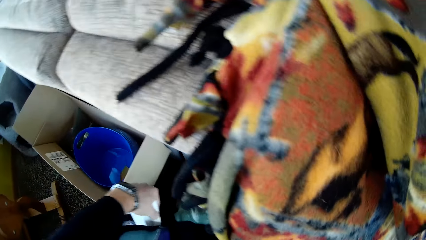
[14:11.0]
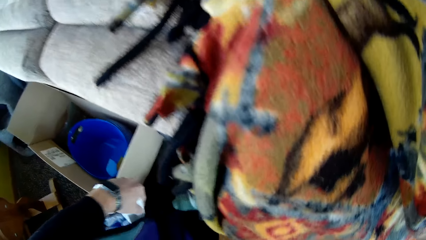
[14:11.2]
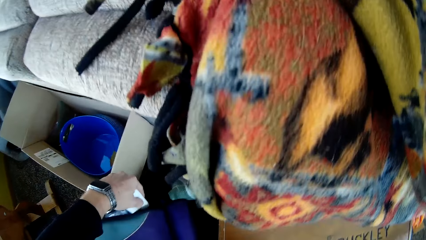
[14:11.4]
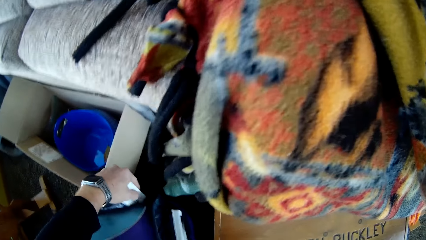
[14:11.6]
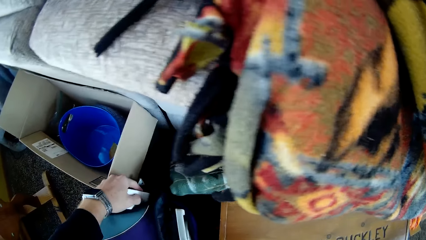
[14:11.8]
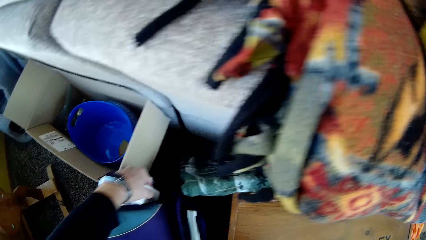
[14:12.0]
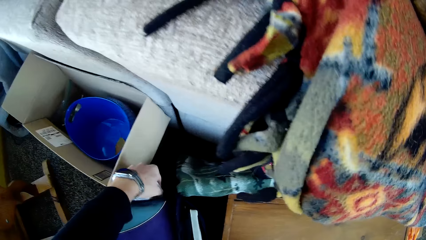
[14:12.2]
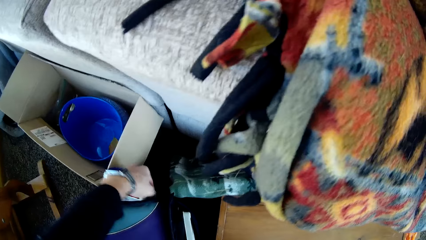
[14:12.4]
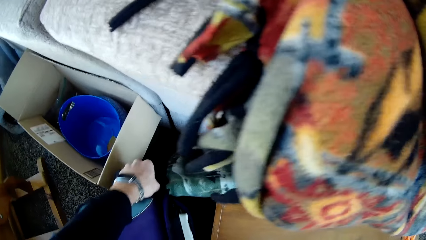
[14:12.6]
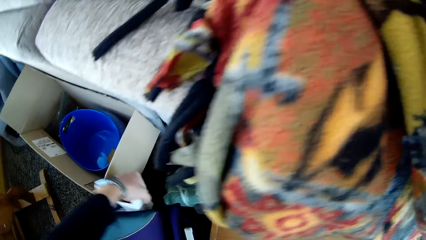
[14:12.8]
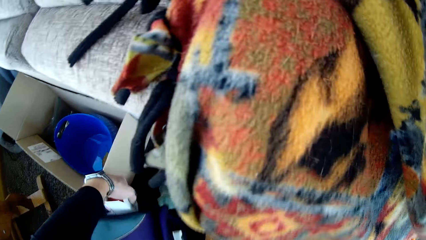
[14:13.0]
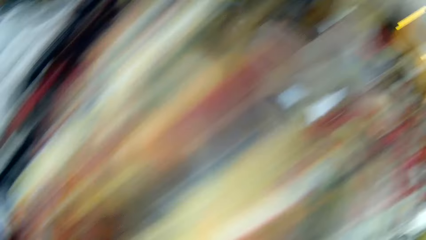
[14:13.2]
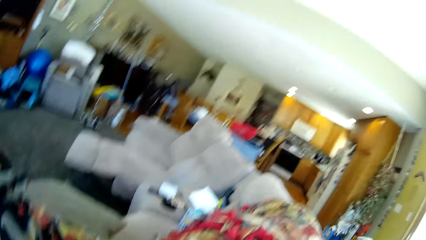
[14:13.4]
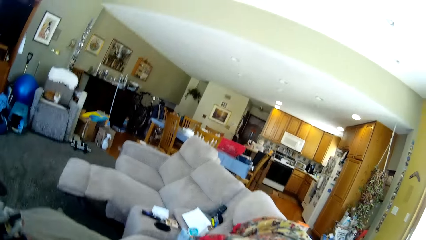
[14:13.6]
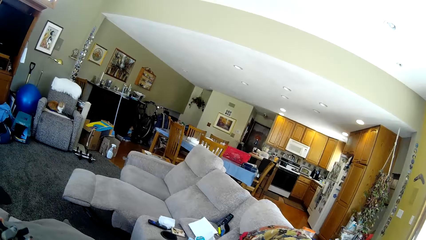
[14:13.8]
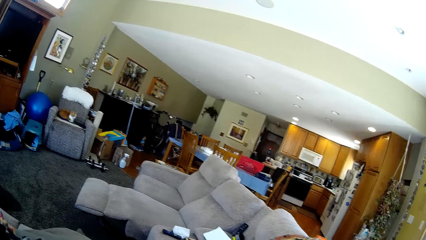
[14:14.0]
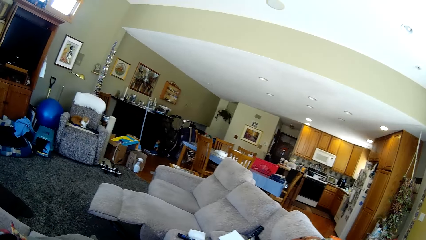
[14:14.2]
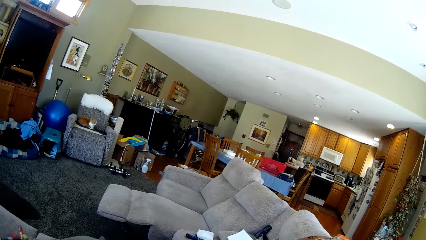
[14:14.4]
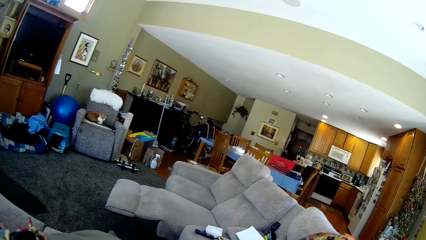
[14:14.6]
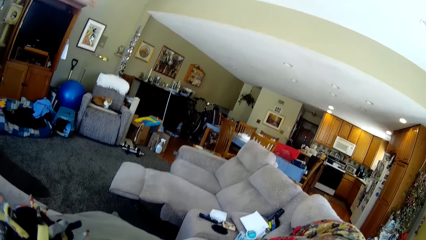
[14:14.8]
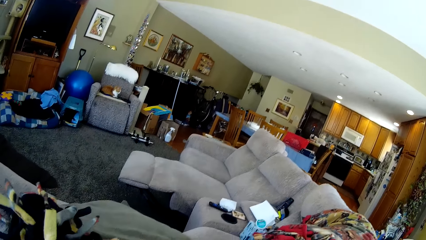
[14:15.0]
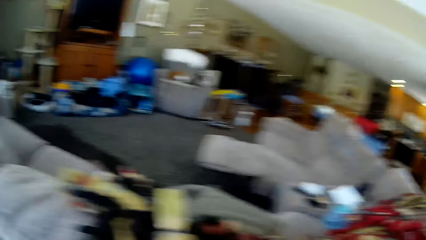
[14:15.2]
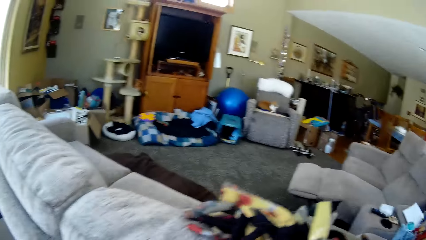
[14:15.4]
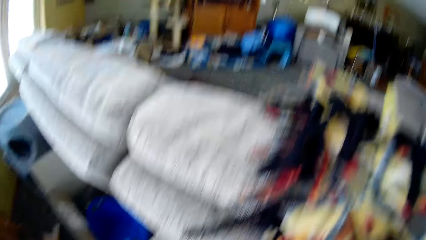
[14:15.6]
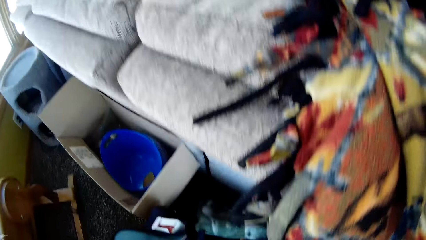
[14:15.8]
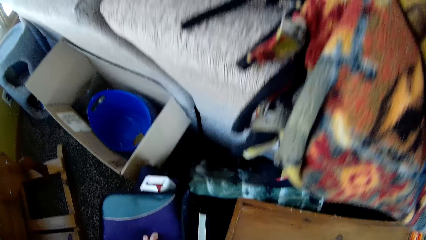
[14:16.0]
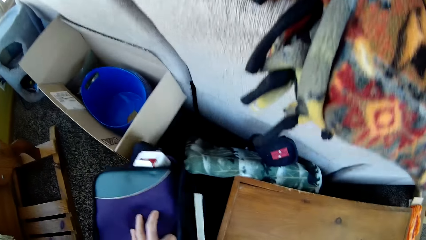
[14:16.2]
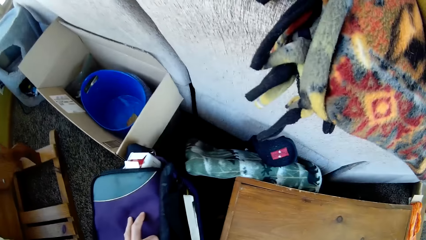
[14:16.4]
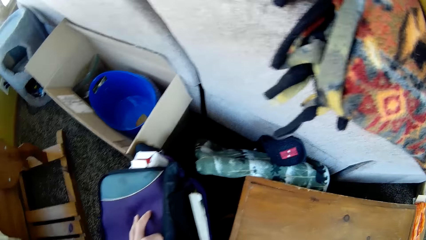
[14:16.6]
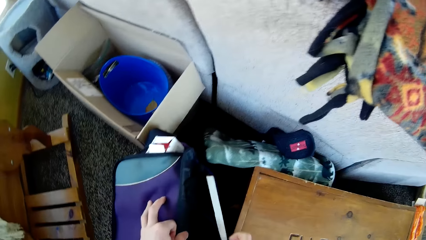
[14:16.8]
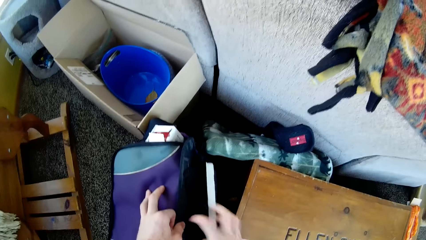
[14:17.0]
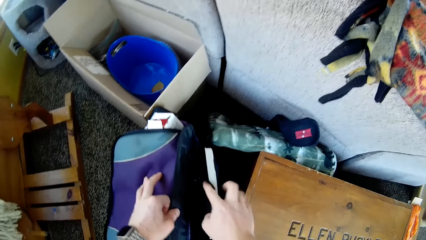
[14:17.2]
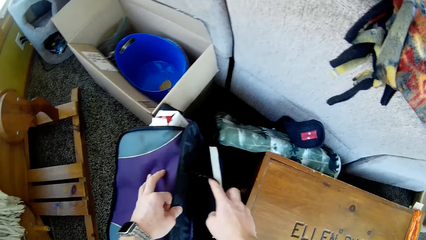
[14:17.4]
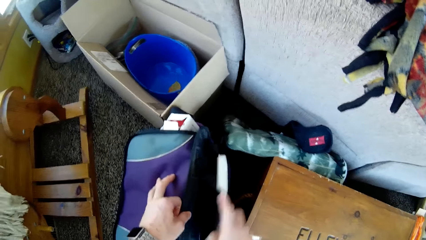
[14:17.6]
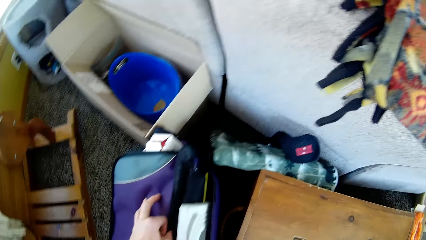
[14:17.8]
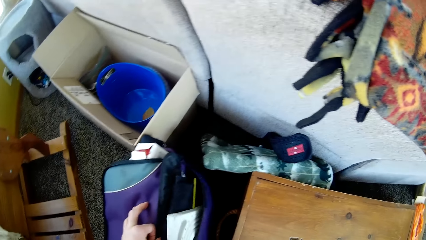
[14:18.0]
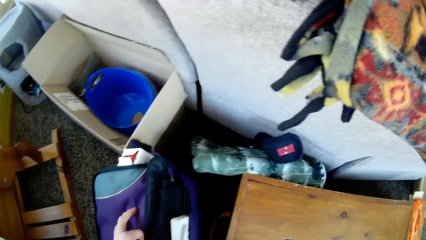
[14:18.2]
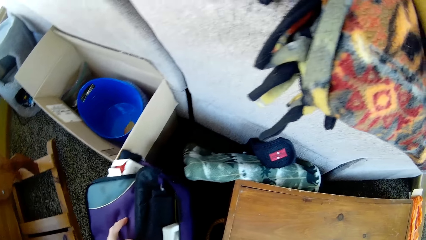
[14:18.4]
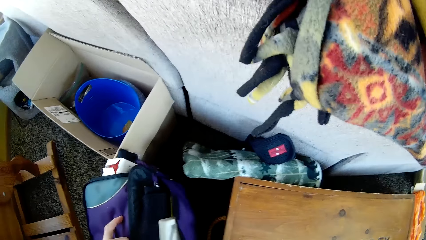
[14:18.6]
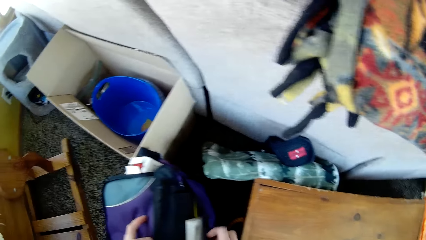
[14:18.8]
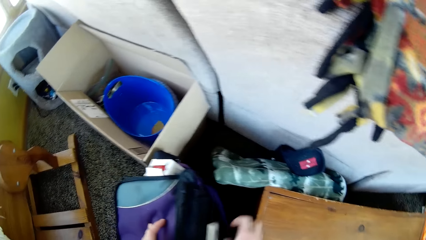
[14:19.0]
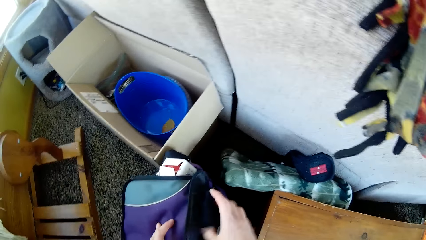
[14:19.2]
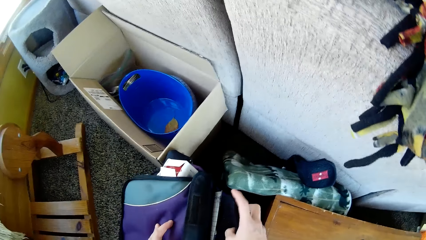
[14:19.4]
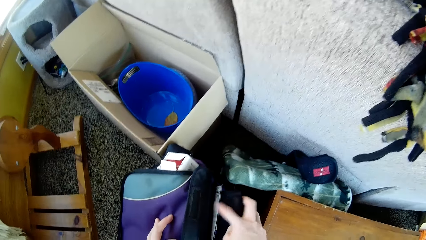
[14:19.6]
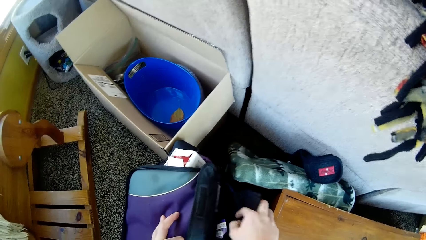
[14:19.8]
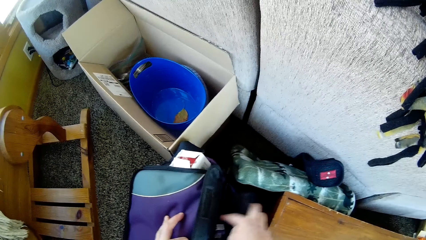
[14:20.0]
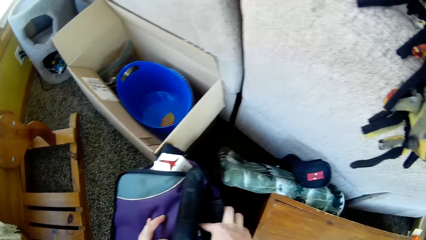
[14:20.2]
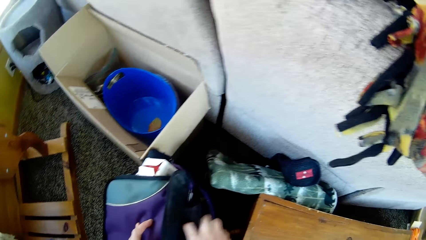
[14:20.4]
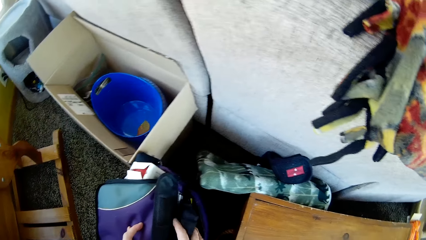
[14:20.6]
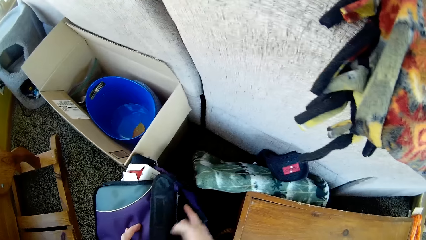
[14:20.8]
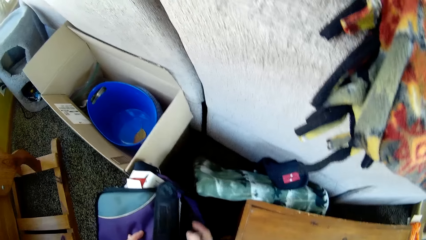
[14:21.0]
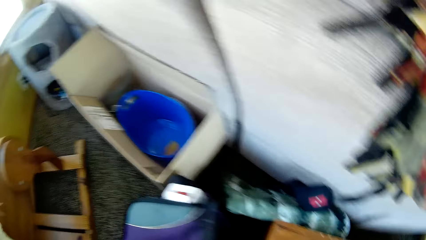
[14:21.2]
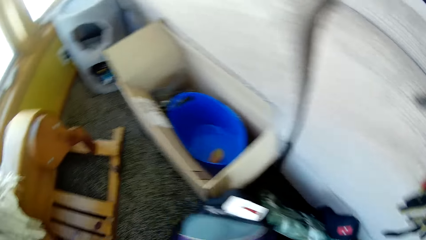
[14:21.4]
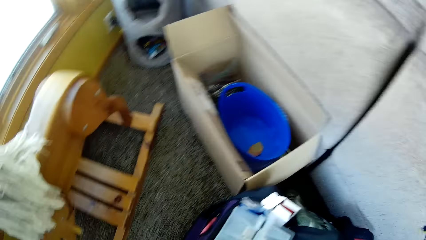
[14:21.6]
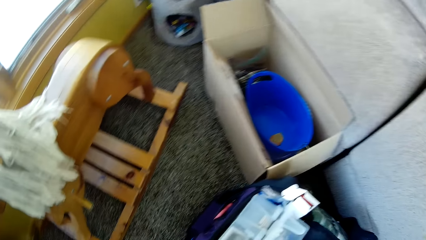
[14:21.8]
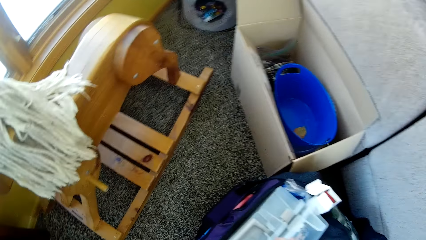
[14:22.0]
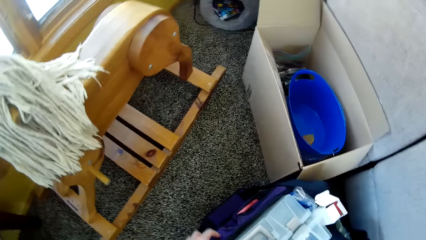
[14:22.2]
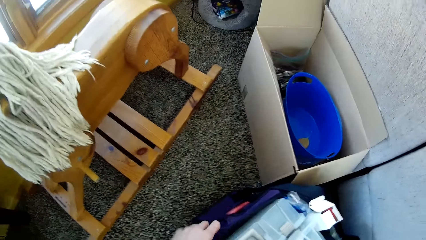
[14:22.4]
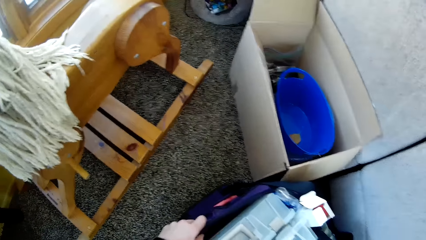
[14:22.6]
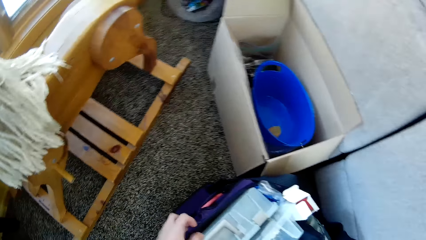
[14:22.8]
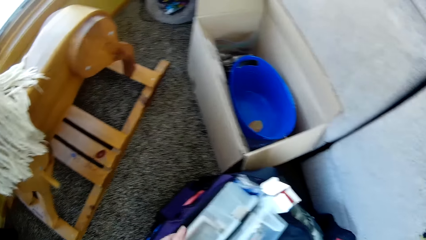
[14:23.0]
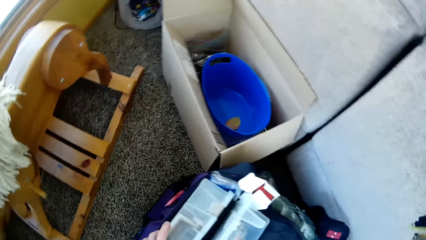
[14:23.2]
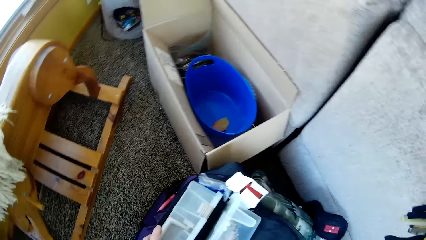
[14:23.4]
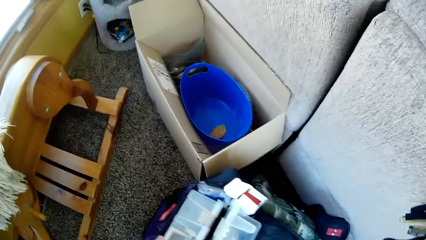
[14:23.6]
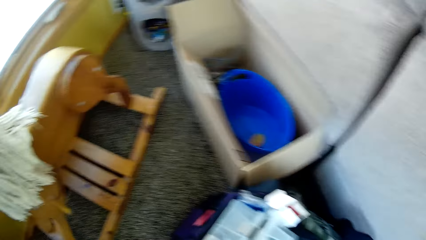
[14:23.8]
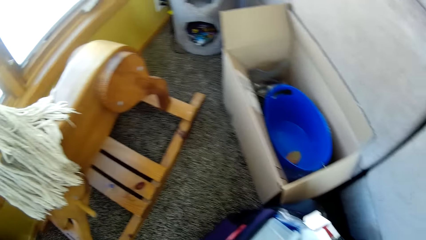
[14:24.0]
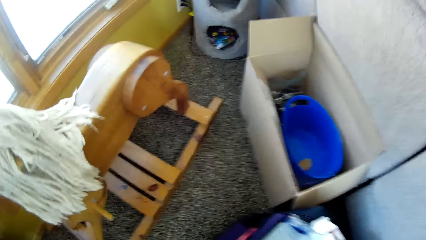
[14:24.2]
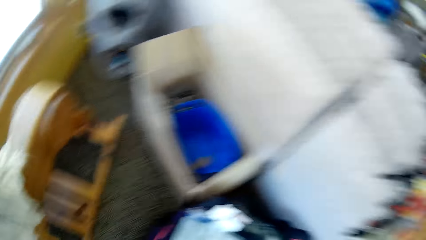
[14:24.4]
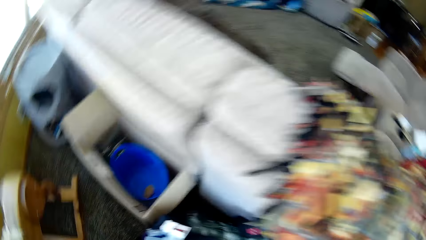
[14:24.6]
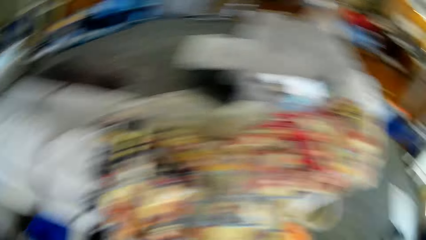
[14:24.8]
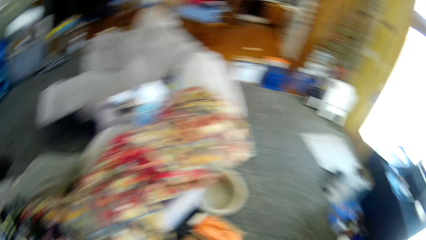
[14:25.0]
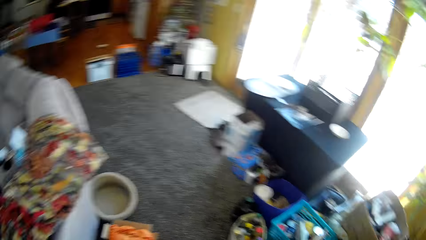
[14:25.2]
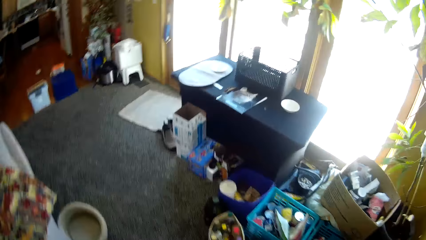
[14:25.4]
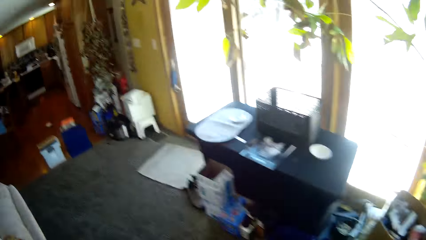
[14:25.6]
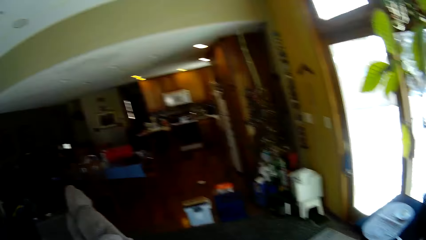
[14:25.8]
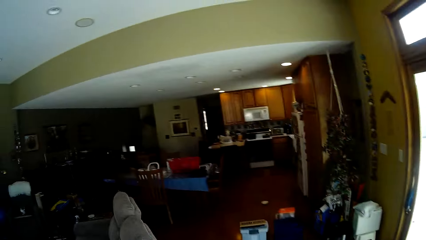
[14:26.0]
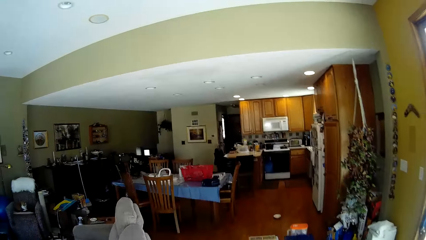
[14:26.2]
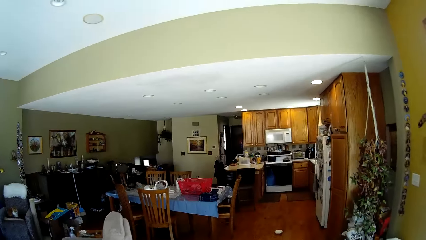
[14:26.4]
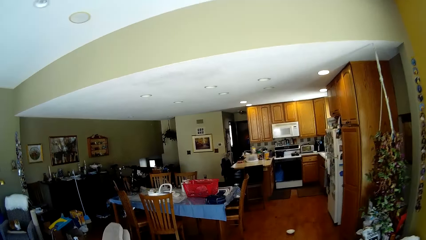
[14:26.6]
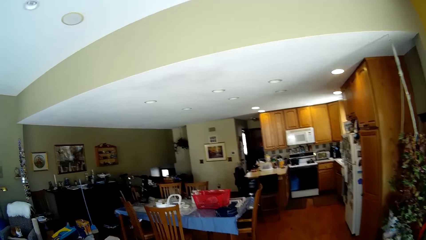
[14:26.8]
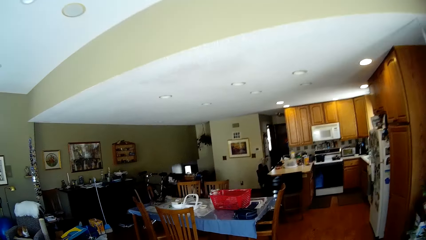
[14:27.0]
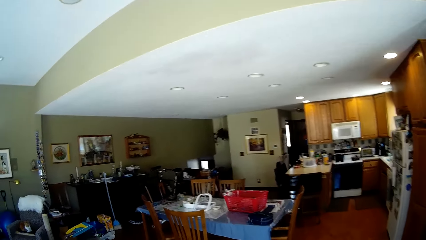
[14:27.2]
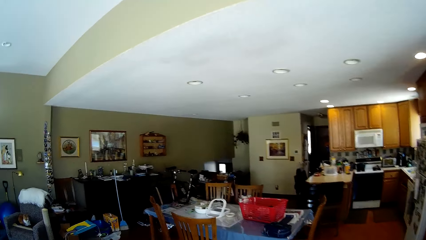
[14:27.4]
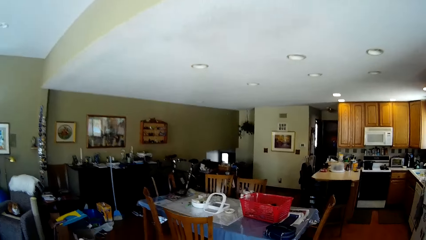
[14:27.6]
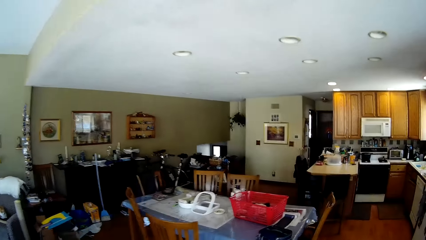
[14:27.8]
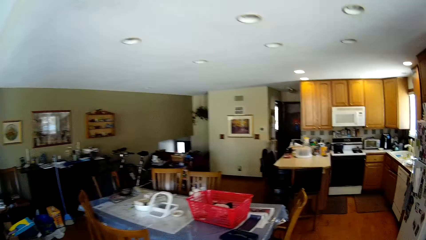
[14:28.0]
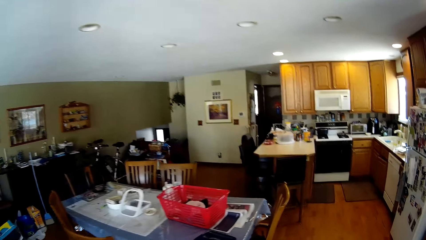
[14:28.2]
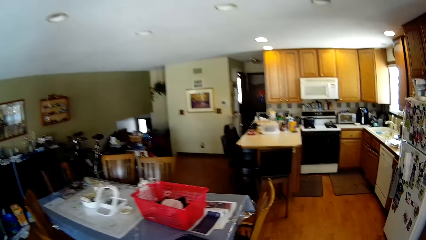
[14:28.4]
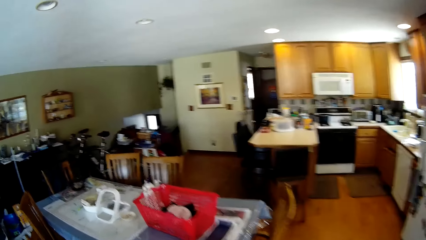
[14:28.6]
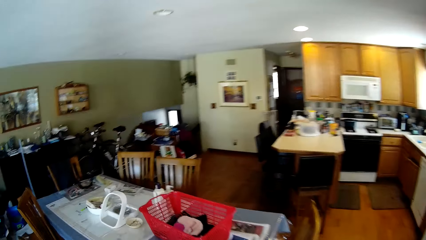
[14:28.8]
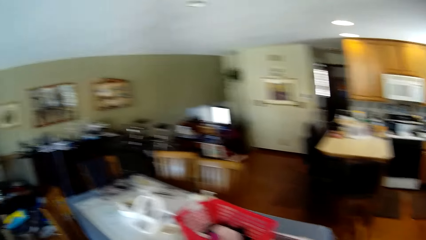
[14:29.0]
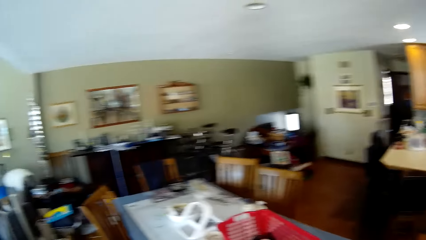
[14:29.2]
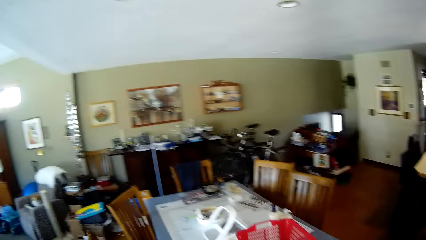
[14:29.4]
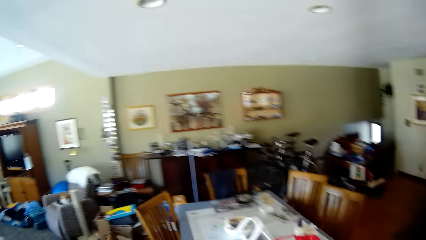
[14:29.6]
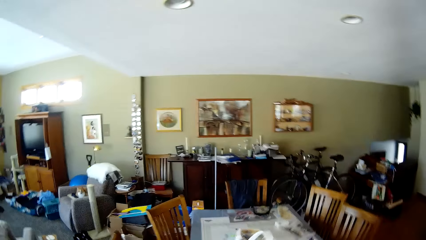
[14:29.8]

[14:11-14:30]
The camera wearer puts a box in a bag. They search the bag. They walk around the room. They walk to the dining room.
